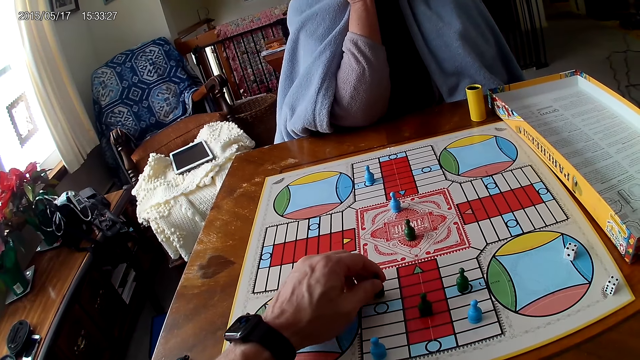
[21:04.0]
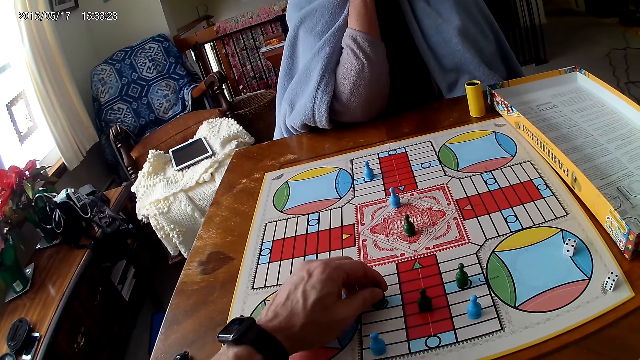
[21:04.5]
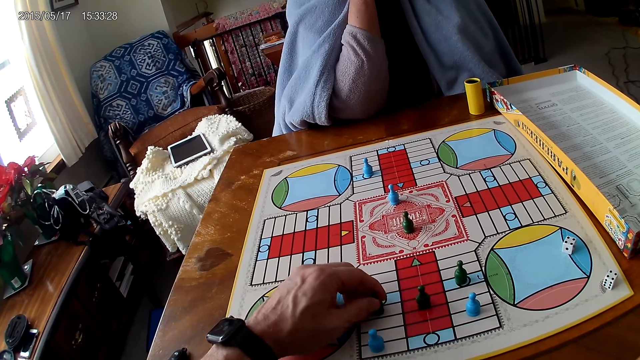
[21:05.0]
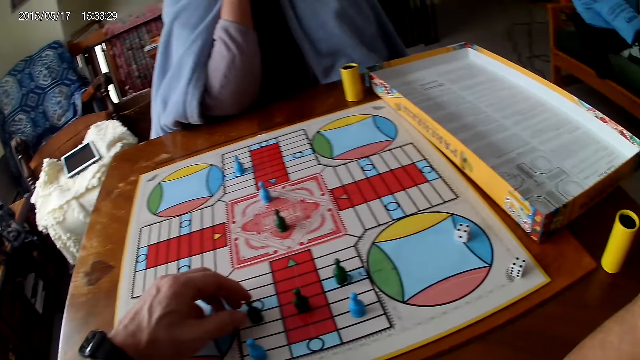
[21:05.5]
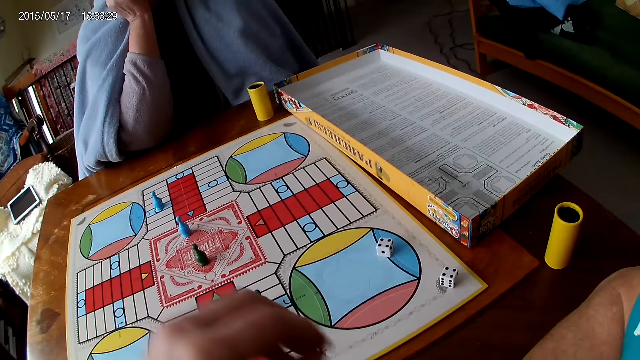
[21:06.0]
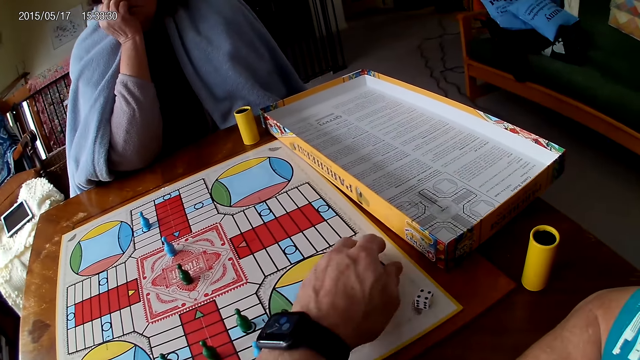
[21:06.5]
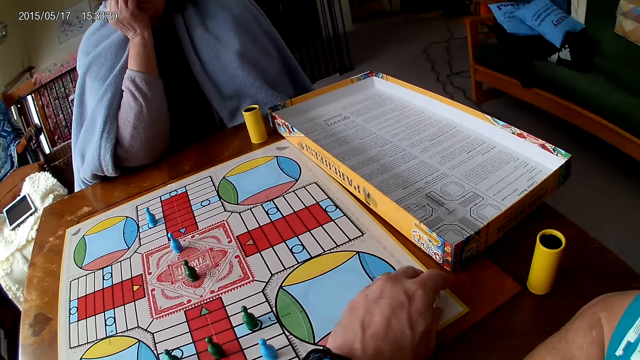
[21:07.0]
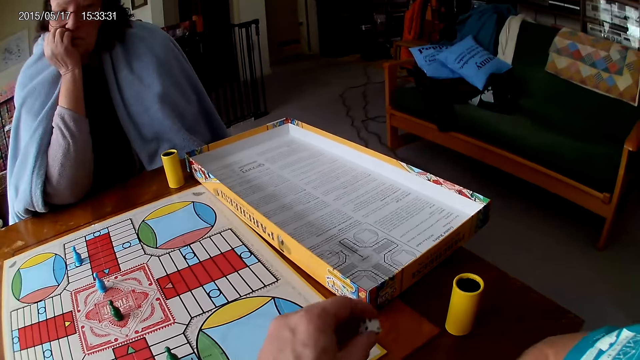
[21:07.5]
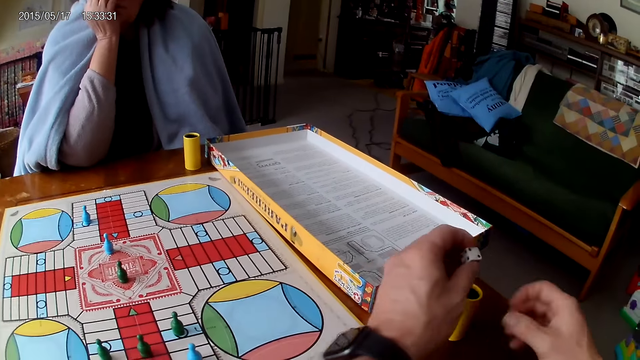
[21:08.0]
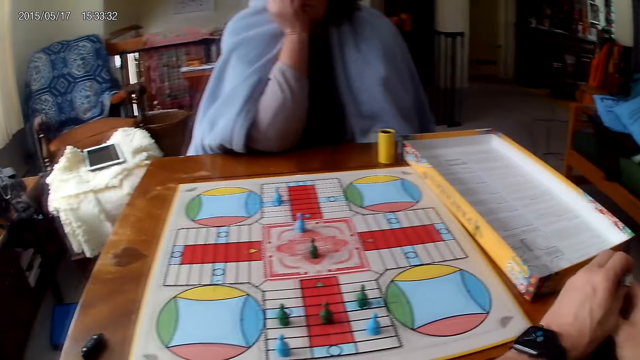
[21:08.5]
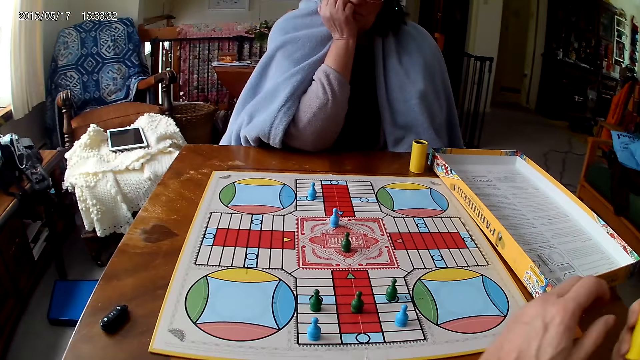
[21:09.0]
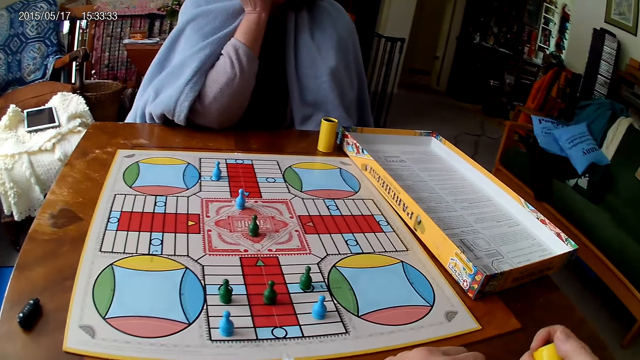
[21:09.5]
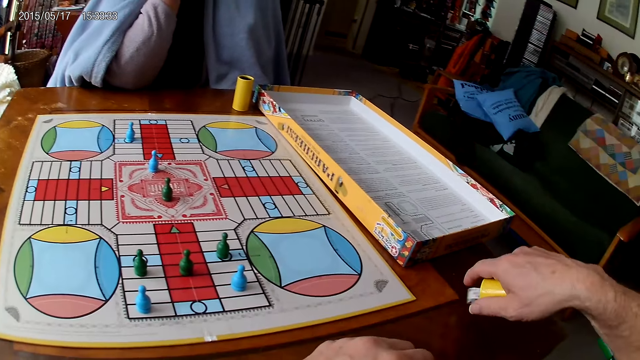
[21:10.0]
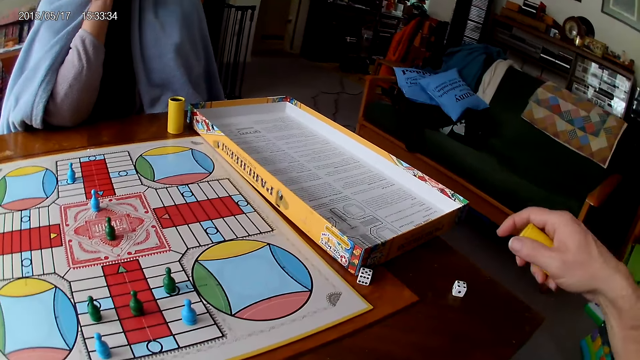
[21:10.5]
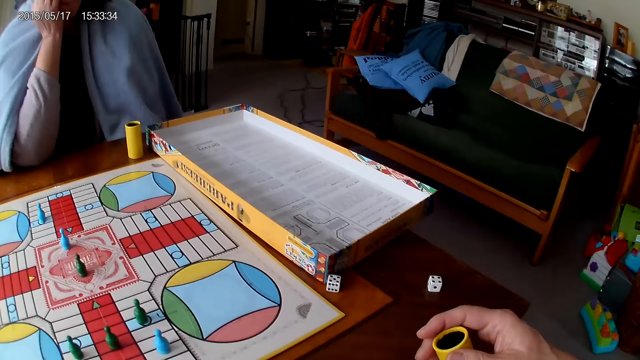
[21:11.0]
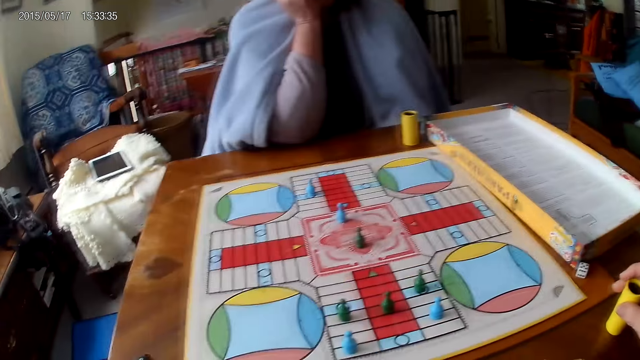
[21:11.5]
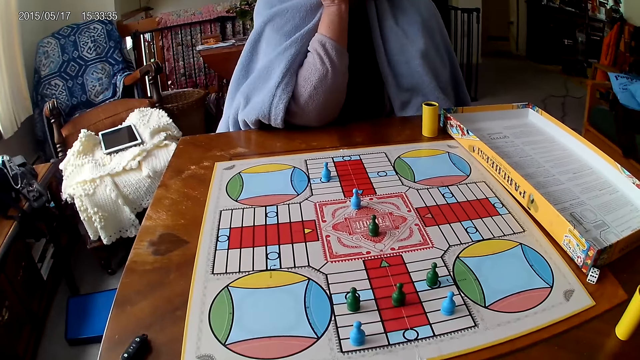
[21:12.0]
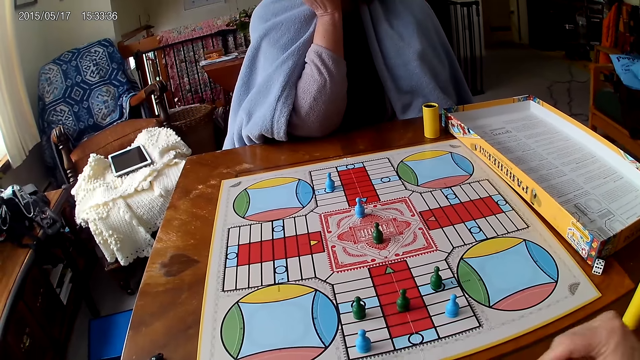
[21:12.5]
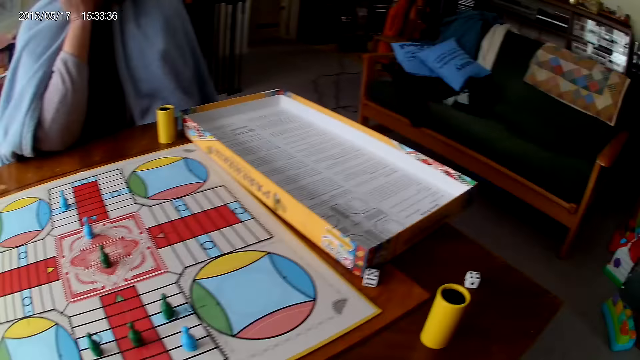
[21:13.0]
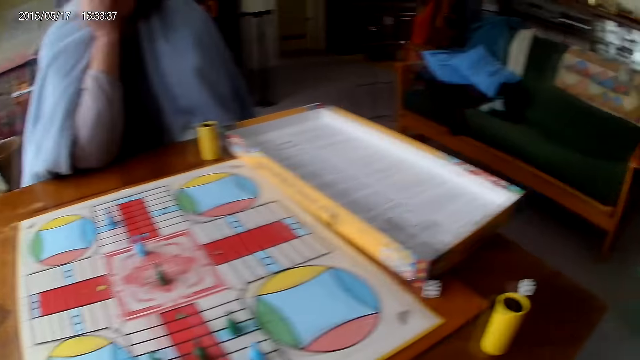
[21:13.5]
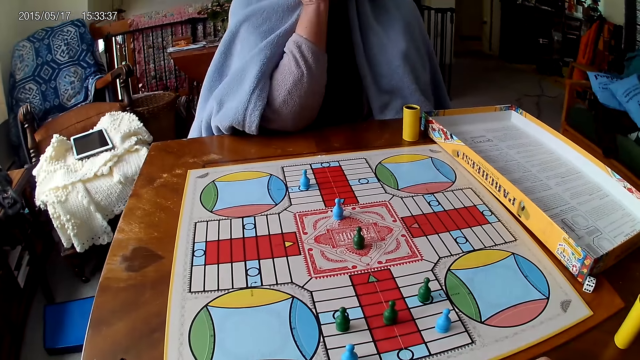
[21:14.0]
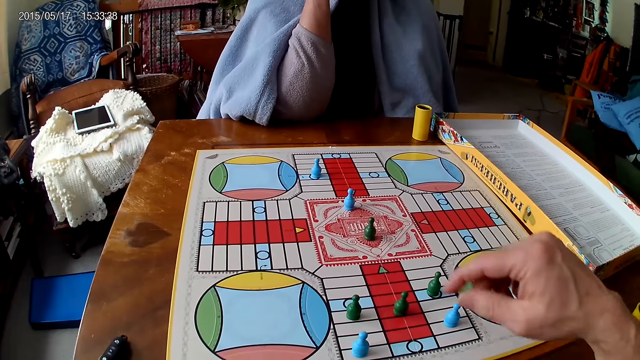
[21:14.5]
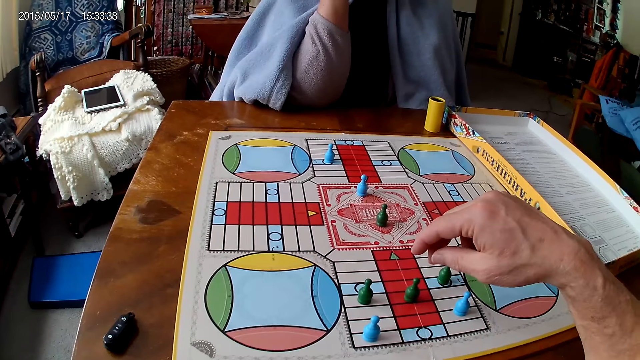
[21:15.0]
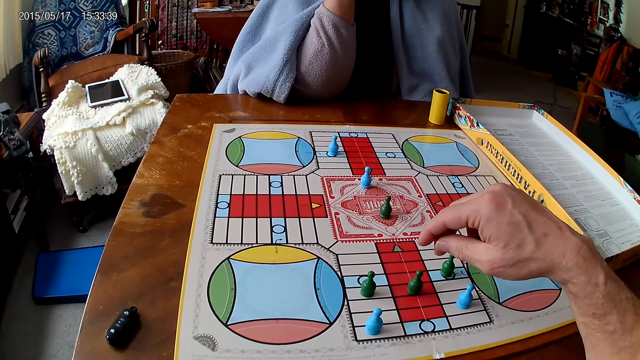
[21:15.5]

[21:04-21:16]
The camera wearer picks his dice from the Ludo board with his left hand. He drops the dice into the container. He grabs his container with his right hand. He shakes his container with his right hand. He drops the dice in his container on the table. He drops his container on the table with his right hand.

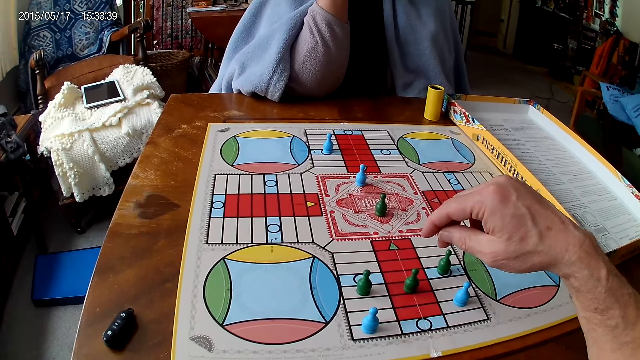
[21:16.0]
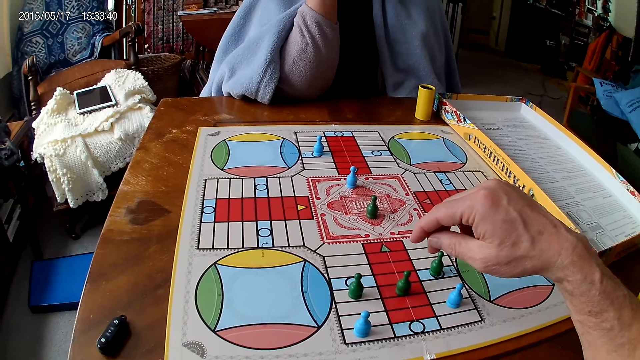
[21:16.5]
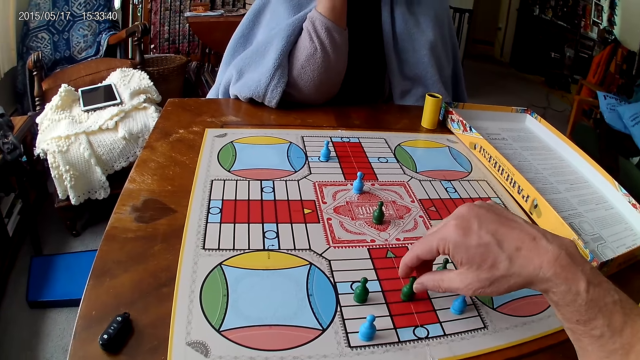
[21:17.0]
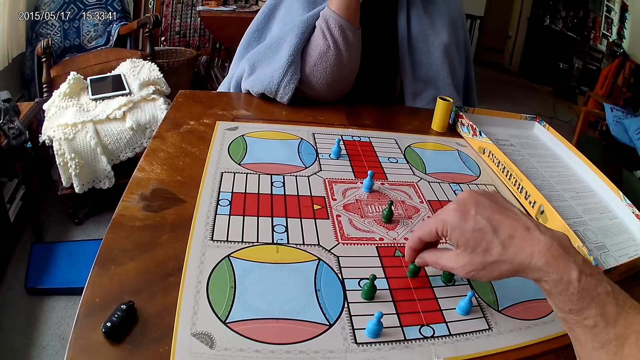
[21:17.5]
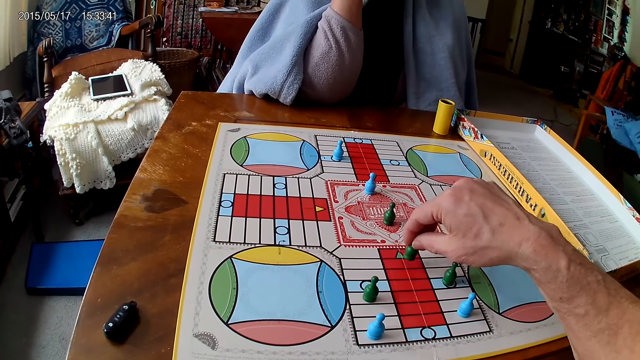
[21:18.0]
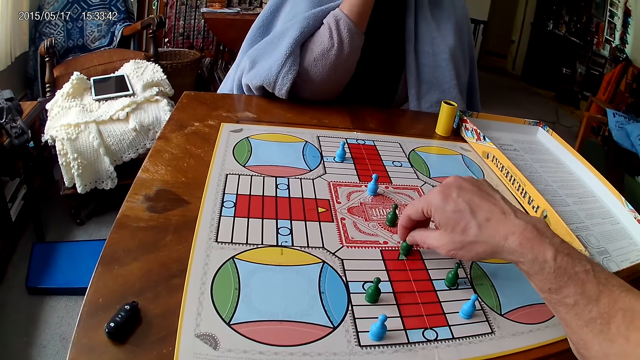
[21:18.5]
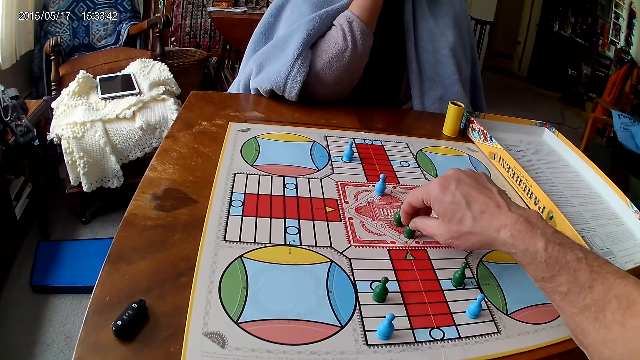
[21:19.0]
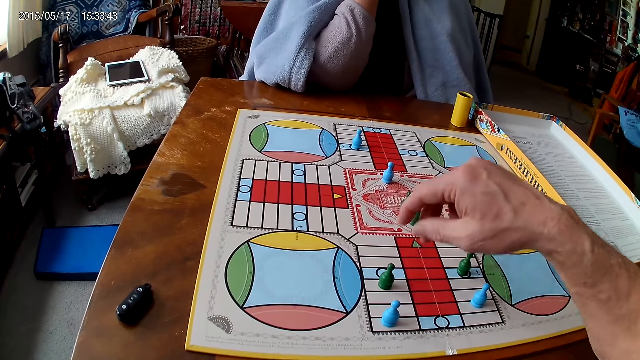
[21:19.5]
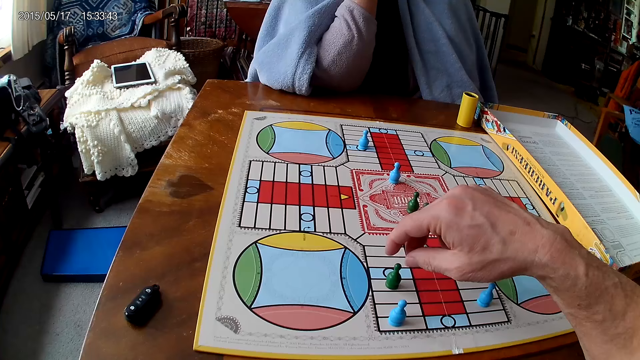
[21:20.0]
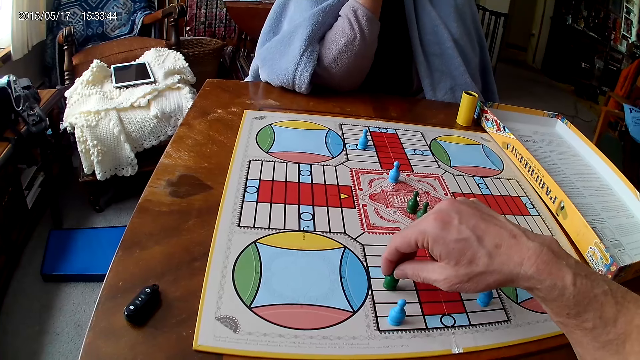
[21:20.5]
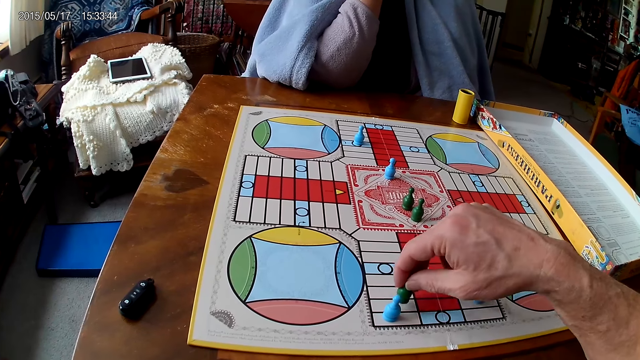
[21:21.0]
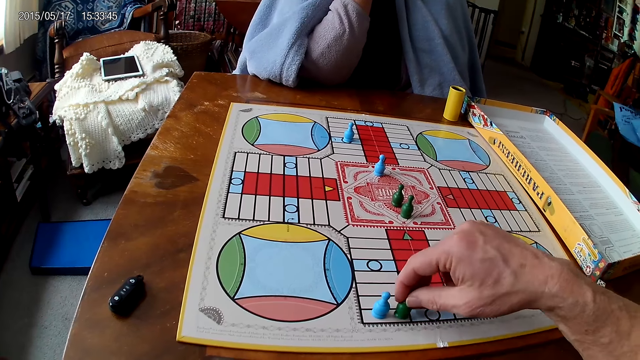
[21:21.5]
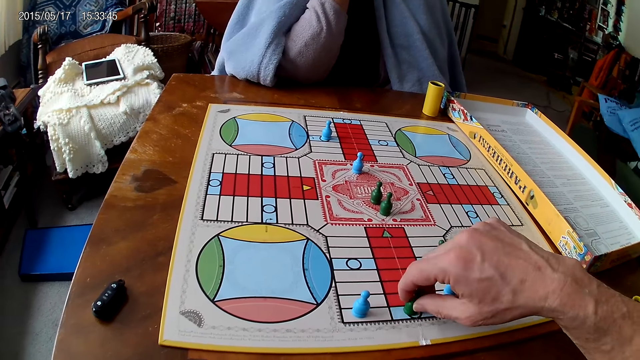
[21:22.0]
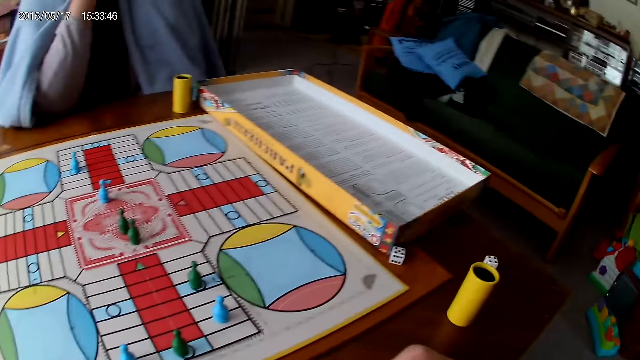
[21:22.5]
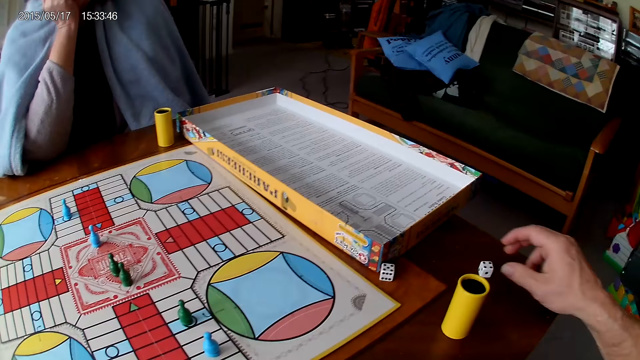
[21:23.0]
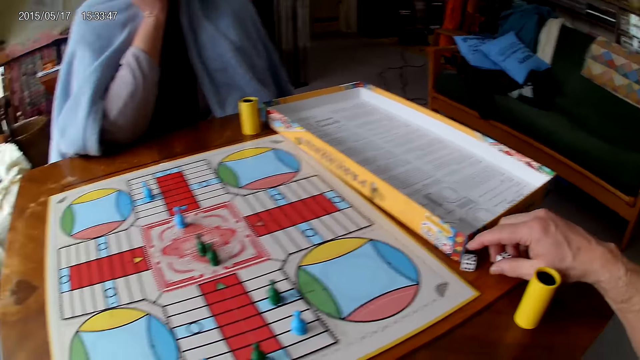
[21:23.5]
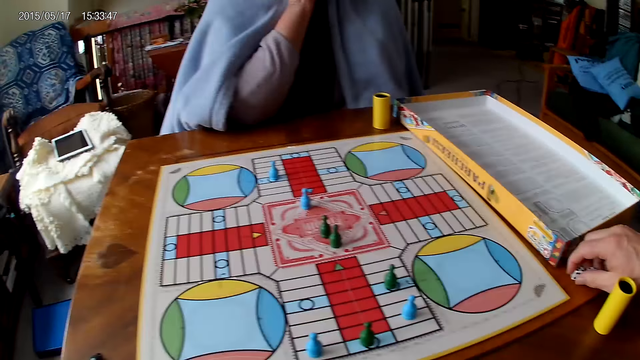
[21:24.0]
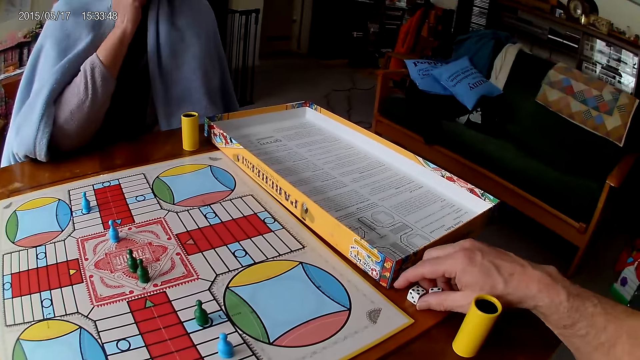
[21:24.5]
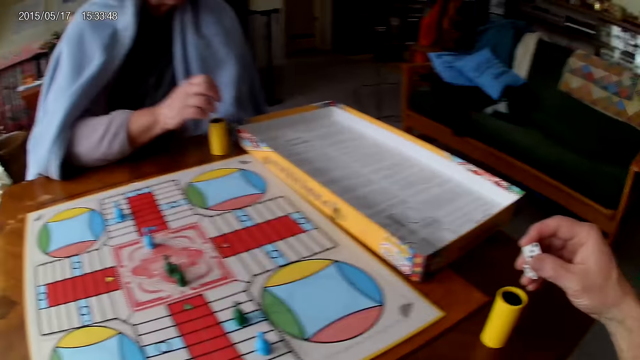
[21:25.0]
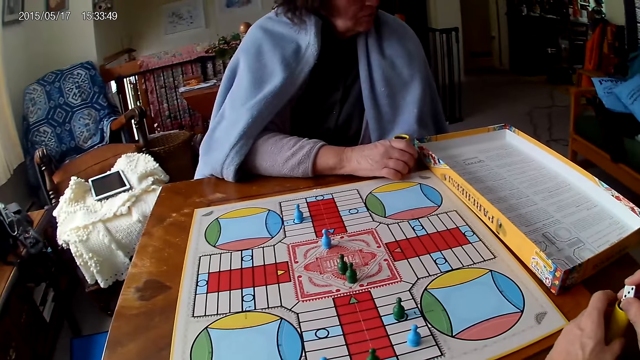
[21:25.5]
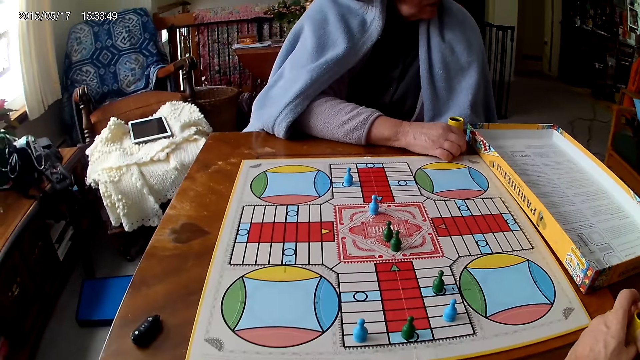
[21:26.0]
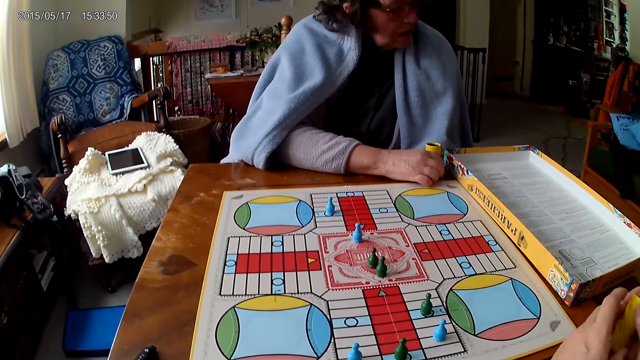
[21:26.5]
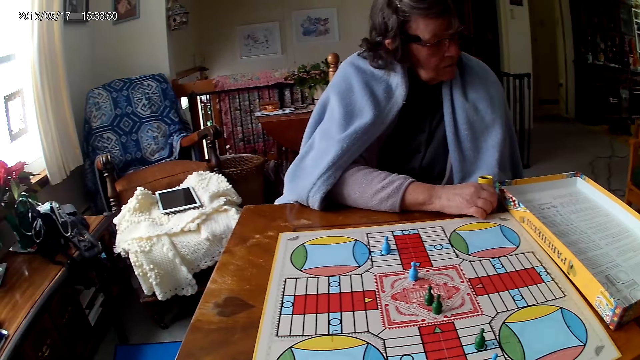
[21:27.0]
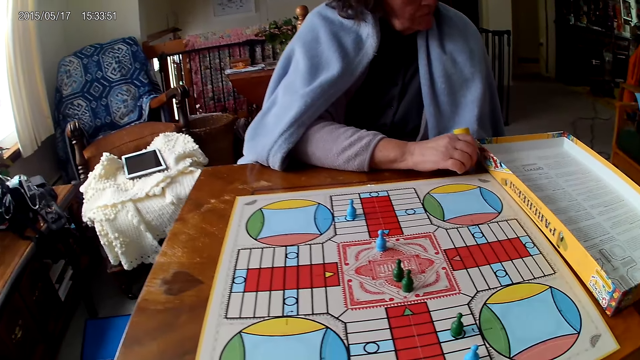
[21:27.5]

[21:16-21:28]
The camera wearer moves a piece on the Ludo board with his right hand. He moves another piece on the Ludo board with his right hand. He picks his dice from the Ludo board with his right hand. He drops the dice into the container. He grabs his container with his left hand. He passes the container from his left hand to his right hand. A woman holds her container with her right hand.
